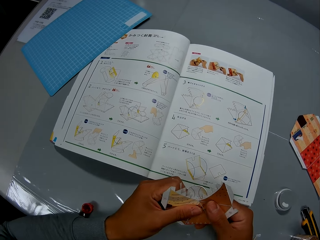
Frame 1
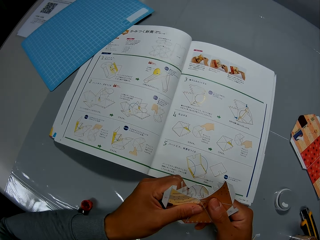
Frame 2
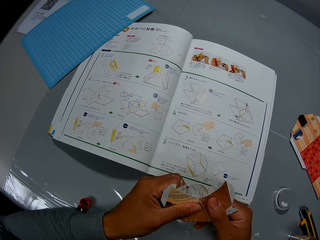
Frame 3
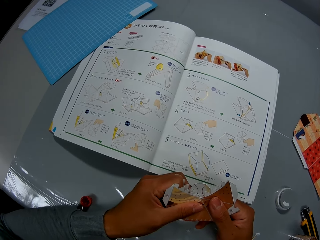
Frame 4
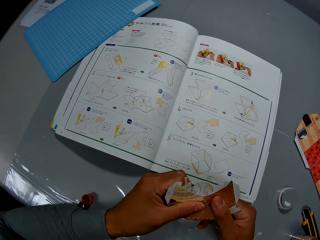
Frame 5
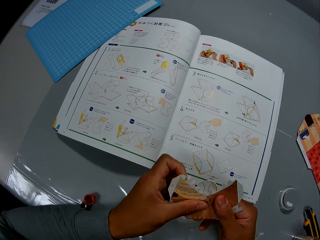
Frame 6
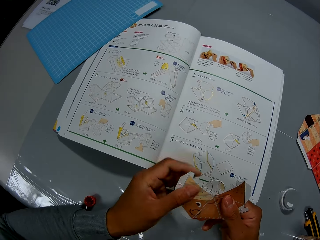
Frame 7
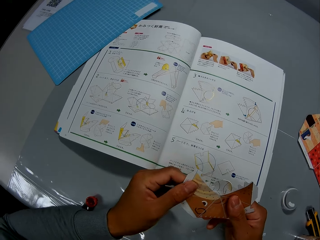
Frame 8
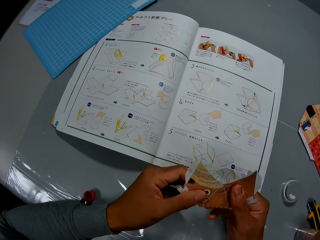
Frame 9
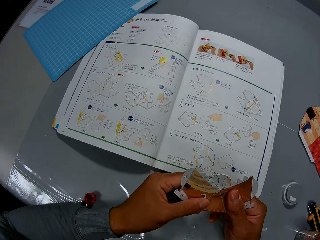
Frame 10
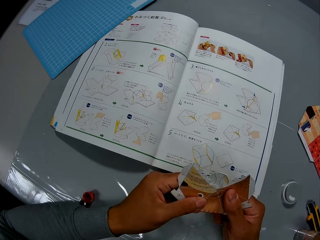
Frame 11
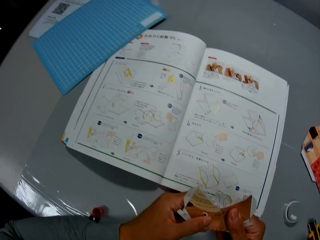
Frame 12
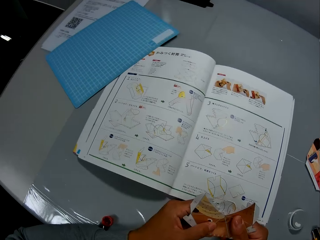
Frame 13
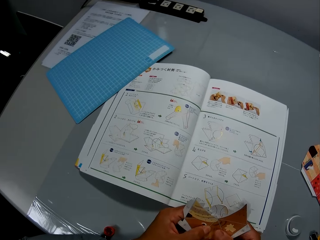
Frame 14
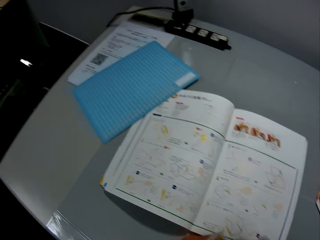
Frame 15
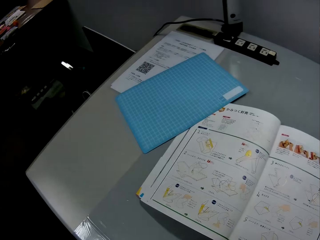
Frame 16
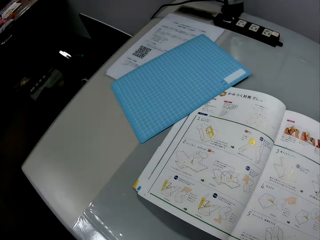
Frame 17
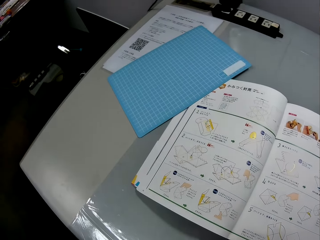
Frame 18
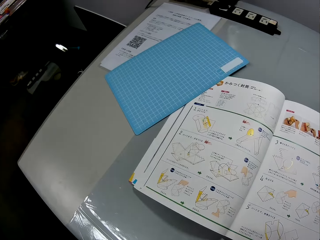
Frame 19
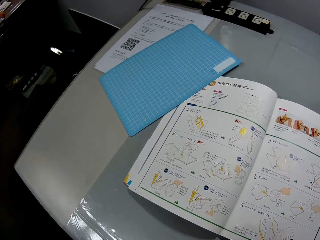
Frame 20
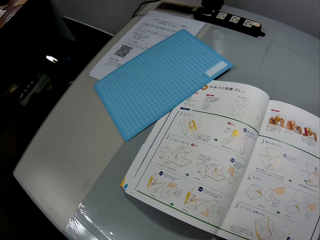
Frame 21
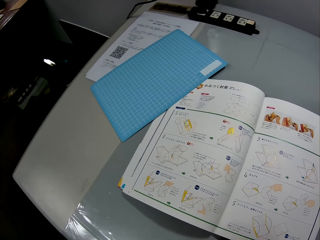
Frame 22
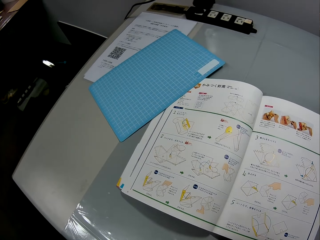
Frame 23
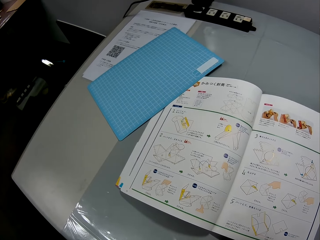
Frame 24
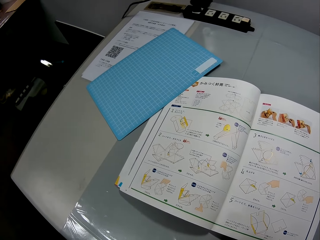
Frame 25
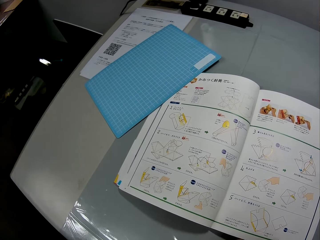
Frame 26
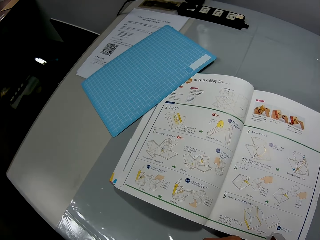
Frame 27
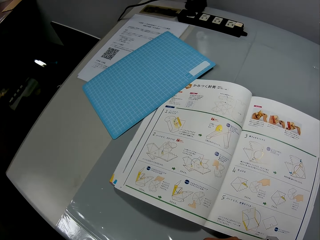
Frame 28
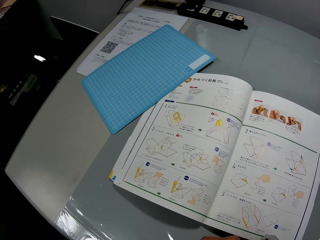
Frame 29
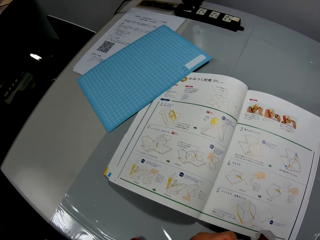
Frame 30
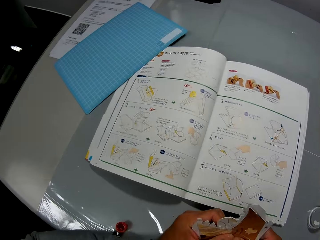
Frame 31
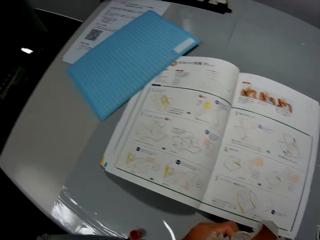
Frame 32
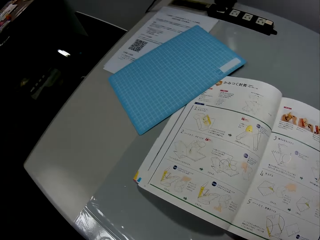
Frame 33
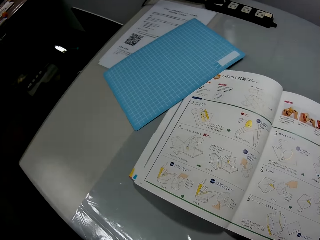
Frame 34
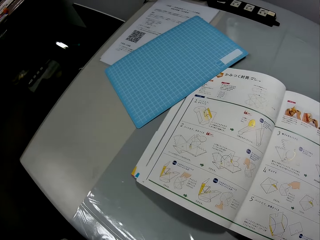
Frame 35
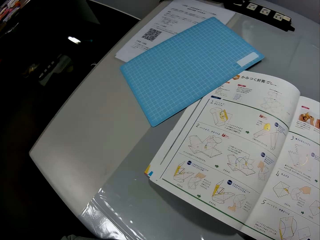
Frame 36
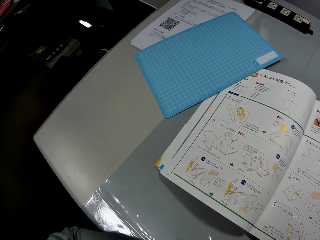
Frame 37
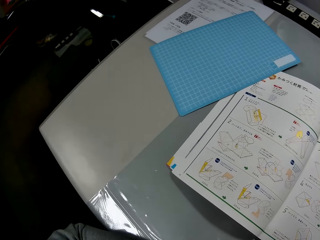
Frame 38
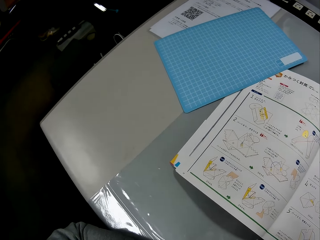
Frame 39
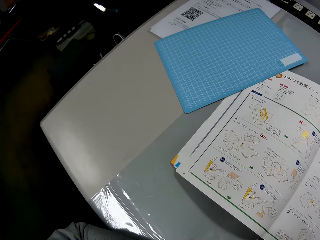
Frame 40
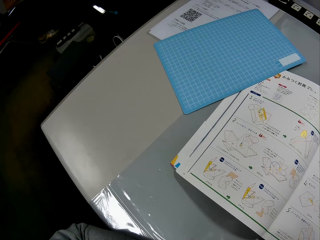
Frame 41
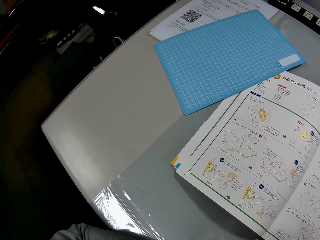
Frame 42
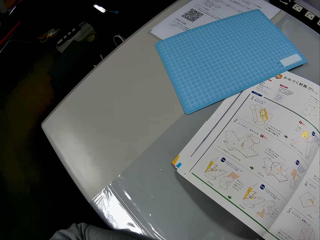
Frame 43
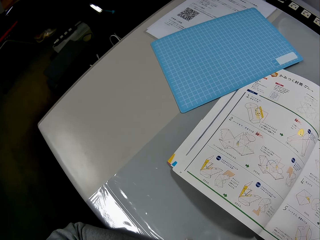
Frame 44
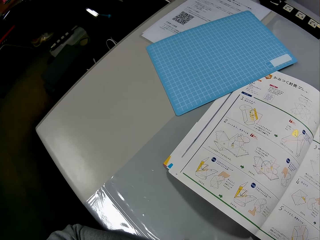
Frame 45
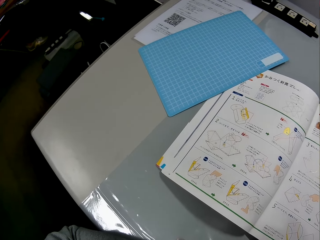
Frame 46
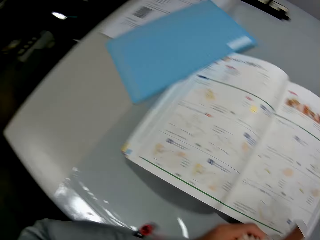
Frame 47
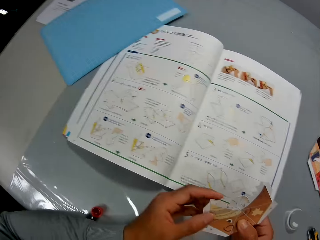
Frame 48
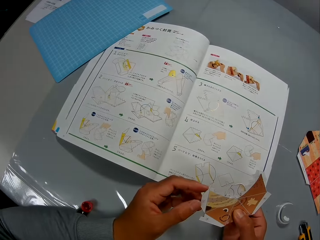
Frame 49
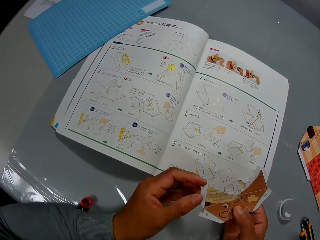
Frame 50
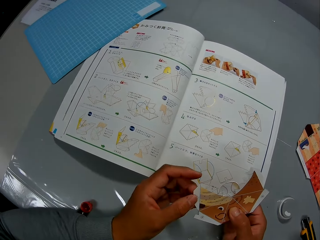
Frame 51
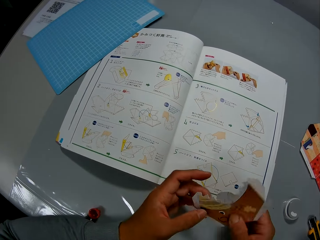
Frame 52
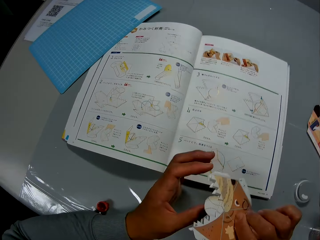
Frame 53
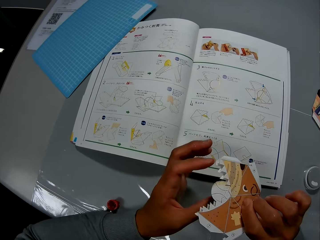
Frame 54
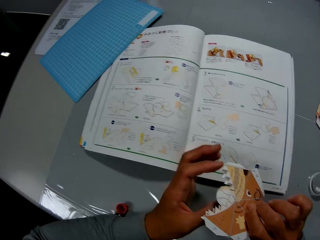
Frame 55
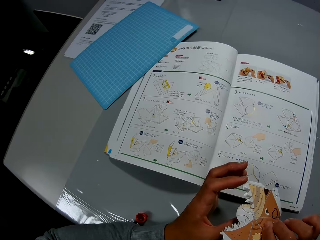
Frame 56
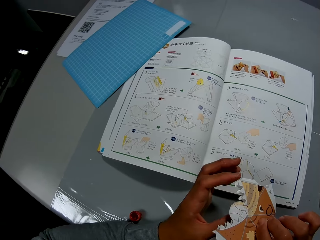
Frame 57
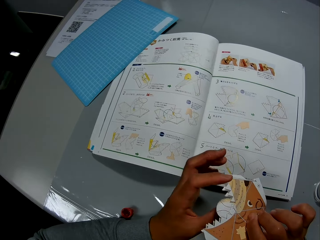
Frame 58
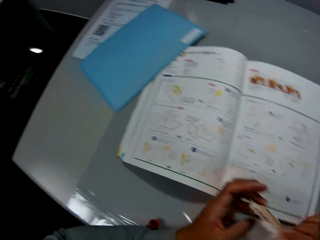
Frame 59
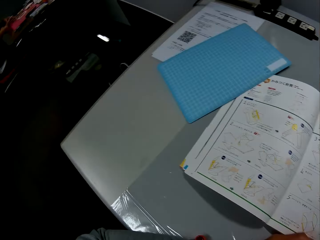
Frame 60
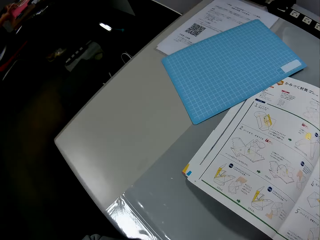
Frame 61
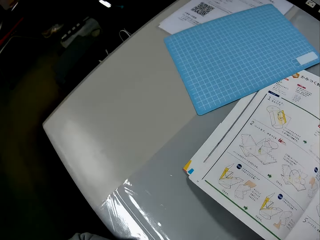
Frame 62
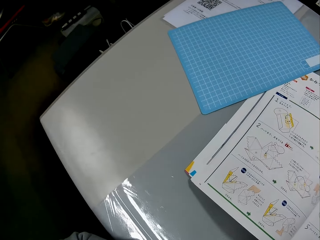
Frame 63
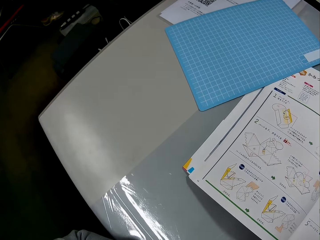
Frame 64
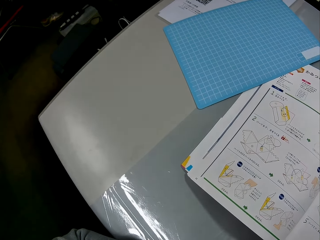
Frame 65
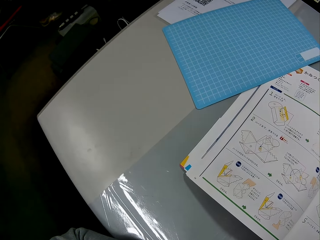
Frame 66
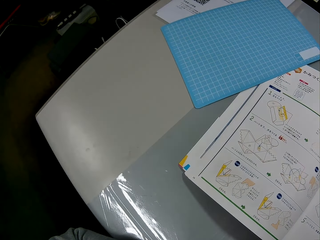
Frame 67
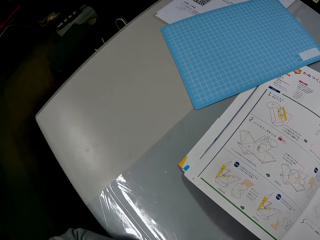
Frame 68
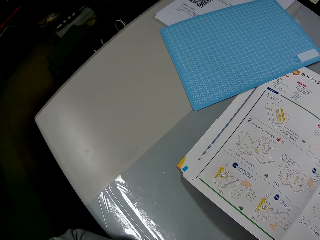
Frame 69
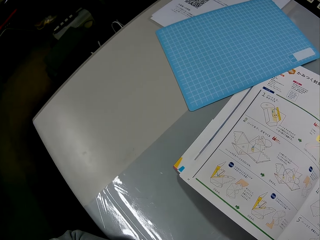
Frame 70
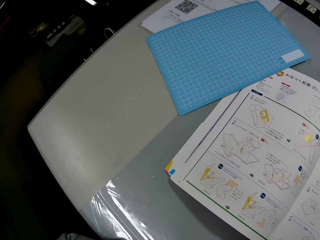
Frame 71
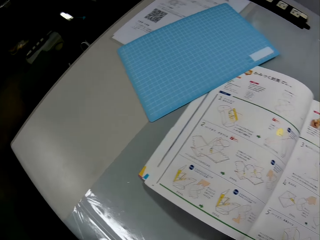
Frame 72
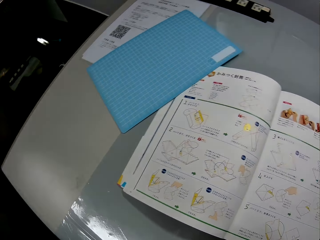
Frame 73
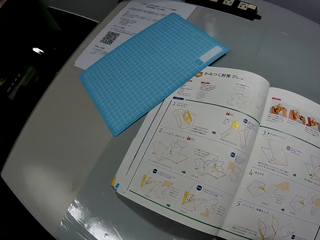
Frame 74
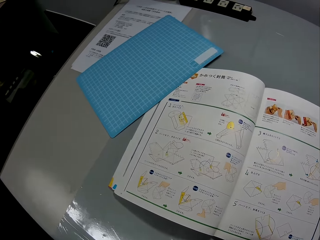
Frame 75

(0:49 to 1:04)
The camera wearer looks at the manual. He holds the paper craft in his hands. He examines the paper craft in his hands. He passes the paper model to the right hand. He turns the paper model. He continues to check the craft illustrations in the craft book.

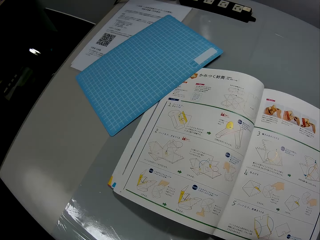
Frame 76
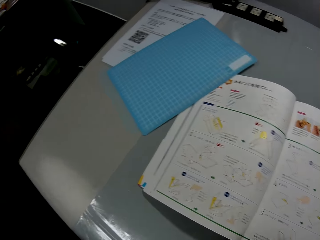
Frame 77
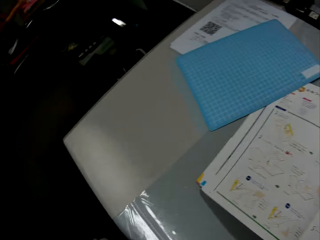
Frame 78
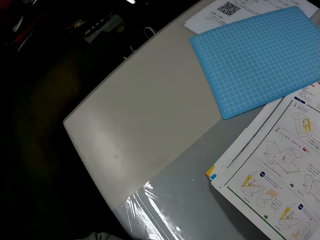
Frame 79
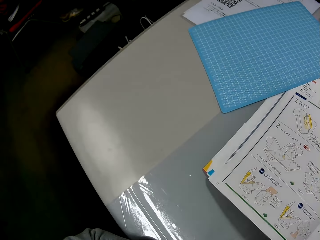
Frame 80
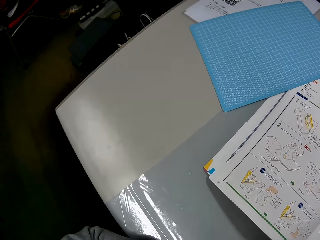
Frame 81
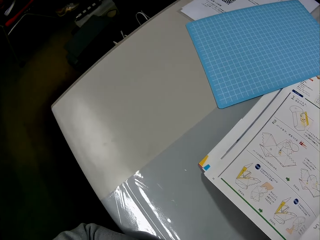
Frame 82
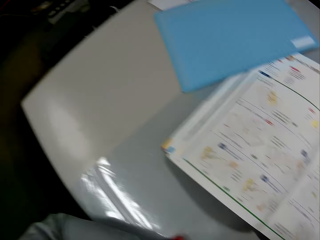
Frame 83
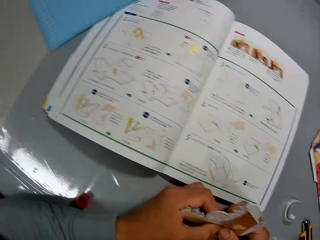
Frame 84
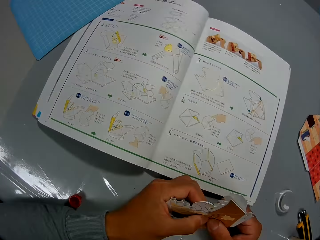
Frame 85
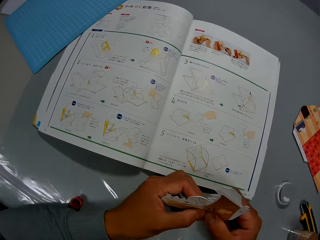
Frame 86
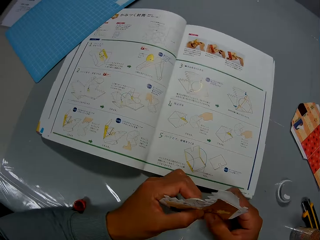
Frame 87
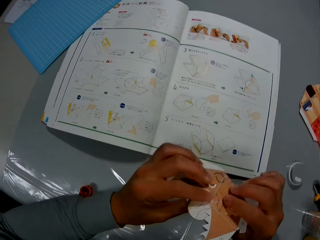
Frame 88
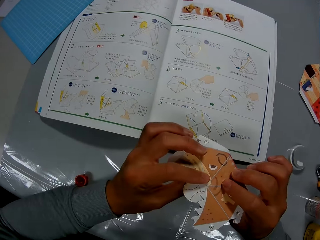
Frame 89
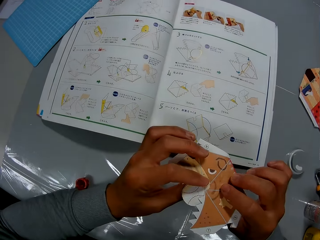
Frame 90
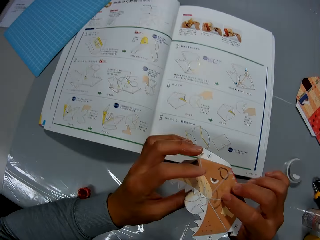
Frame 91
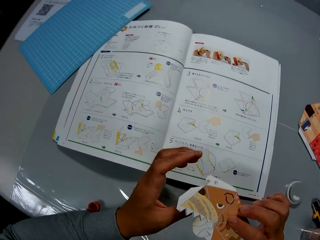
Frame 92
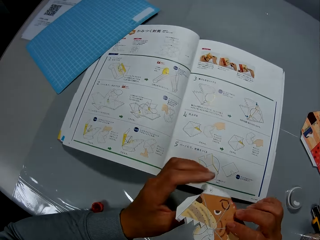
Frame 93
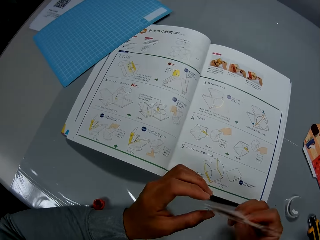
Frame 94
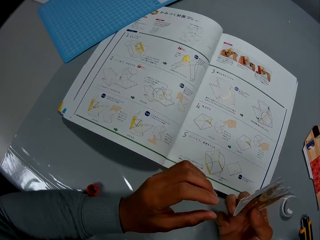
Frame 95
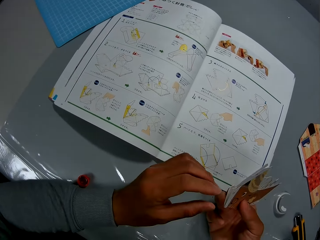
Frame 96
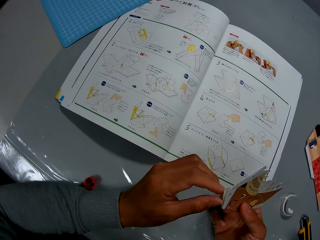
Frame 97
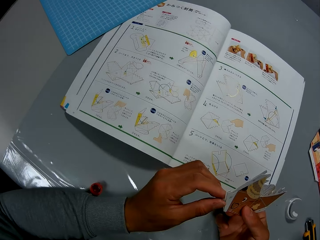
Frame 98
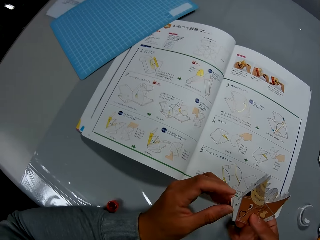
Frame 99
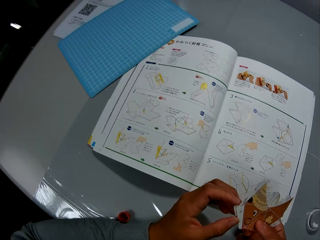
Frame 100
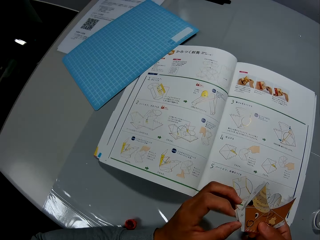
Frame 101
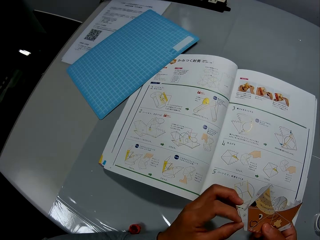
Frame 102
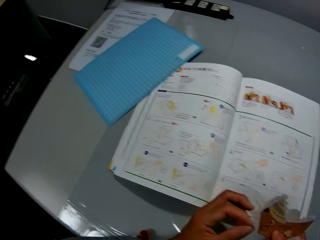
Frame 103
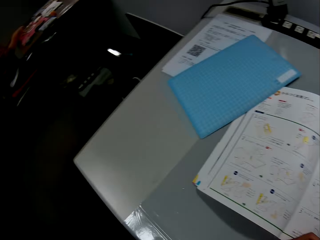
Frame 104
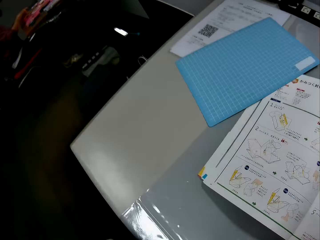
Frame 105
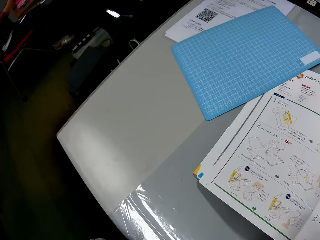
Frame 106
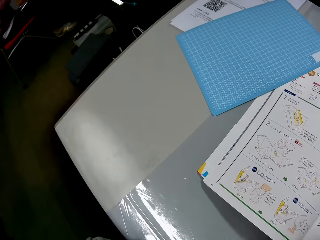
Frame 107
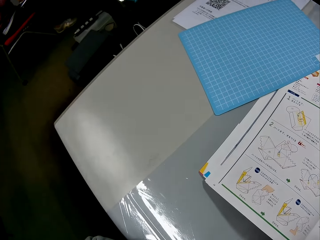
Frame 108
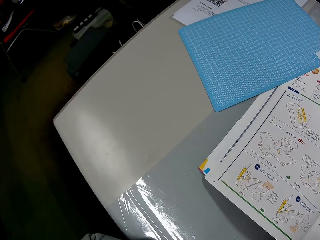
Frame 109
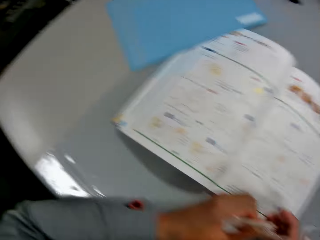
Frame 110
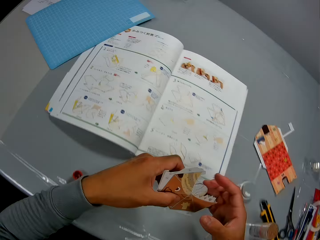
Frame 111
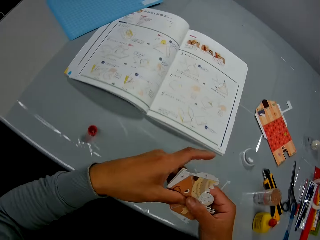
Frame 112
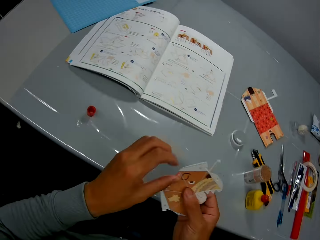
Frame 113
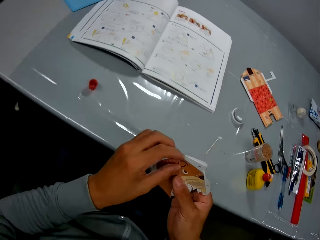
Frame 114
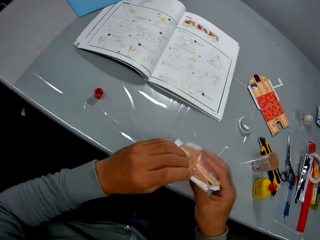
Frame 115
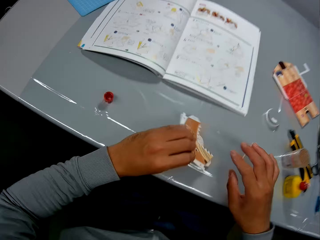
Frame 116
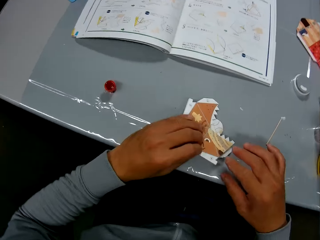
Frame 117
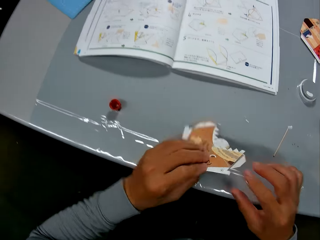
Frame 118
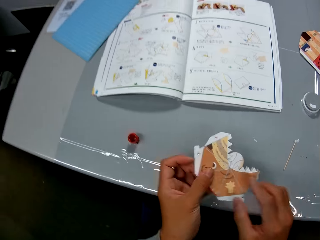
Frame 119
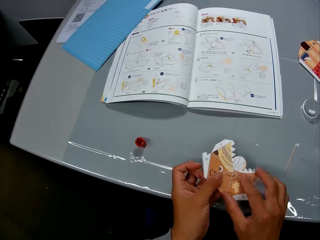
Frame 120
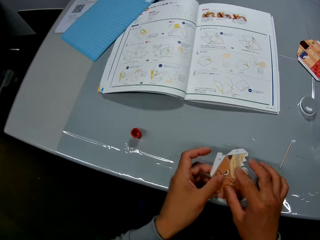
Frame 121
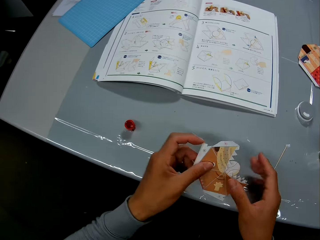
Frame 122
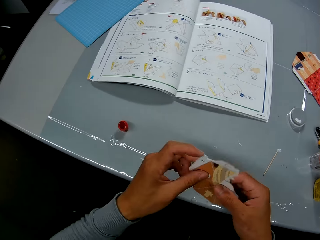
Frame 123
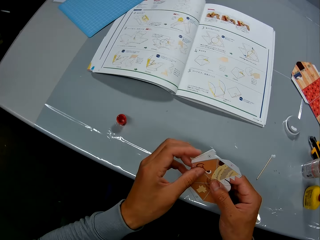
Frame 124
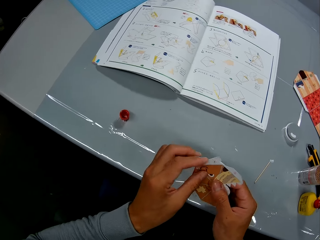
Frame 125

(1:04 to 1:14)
The camera wearer examines the paper craft in his hands. He turns the paper model. He continues to check the craft illustrations in the craft book. He moves the hands. He continues to craft with the paper craft. He looks at the paper model. He turns the paper model. He turns the paper model again. He looks at the paper model.
